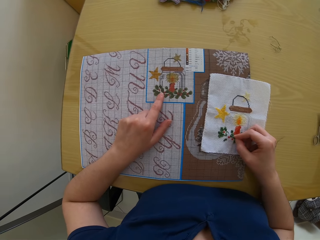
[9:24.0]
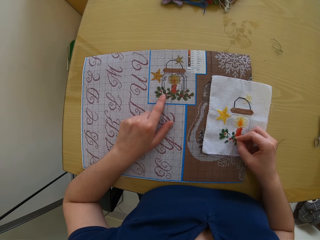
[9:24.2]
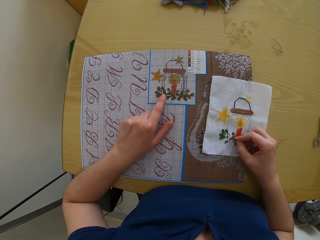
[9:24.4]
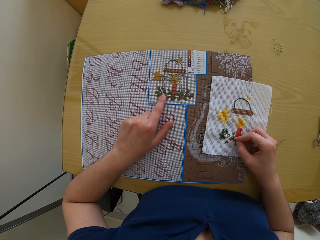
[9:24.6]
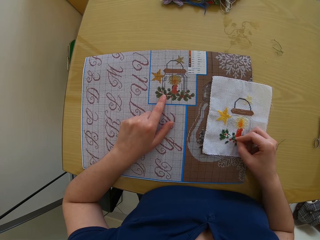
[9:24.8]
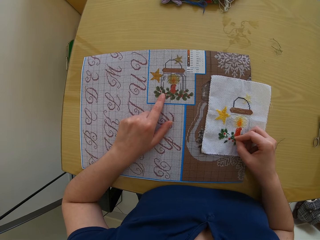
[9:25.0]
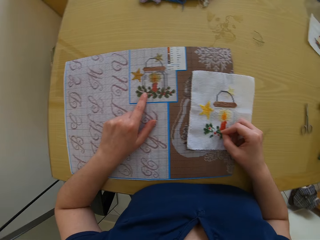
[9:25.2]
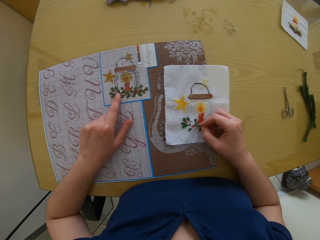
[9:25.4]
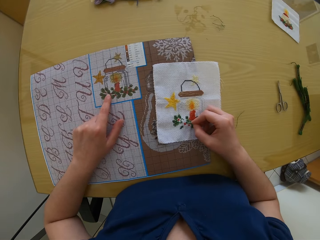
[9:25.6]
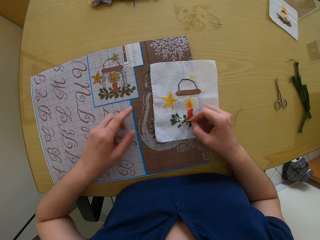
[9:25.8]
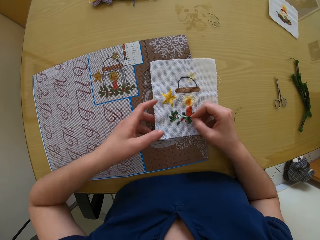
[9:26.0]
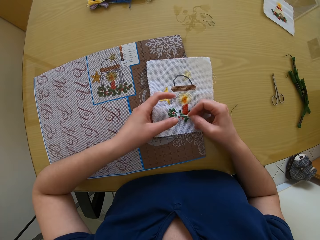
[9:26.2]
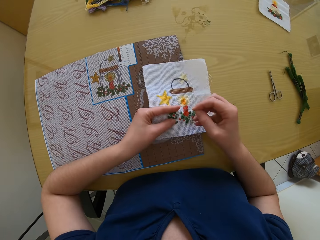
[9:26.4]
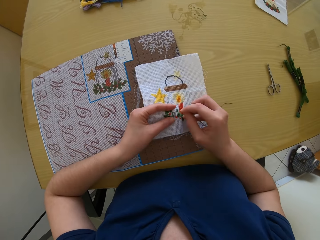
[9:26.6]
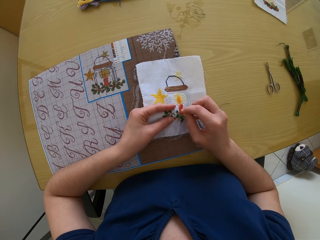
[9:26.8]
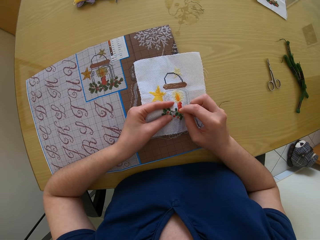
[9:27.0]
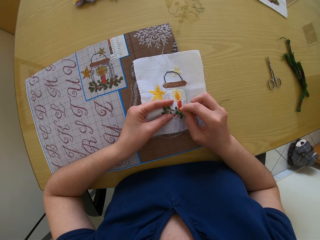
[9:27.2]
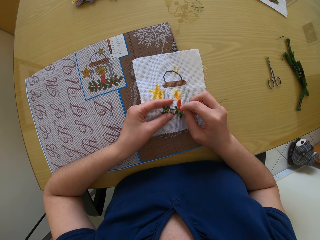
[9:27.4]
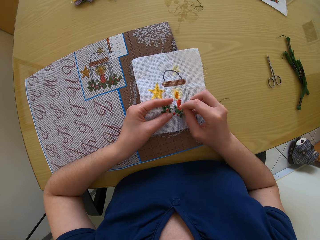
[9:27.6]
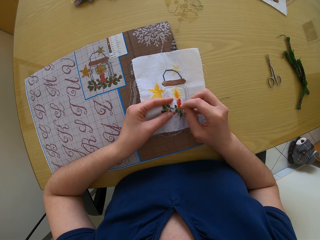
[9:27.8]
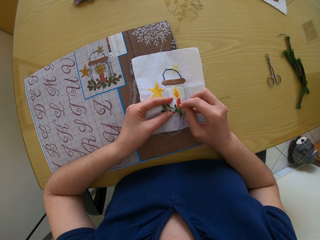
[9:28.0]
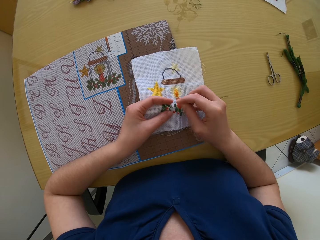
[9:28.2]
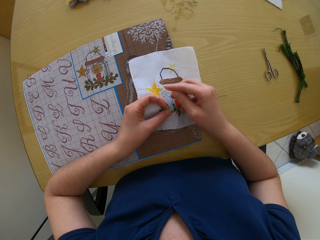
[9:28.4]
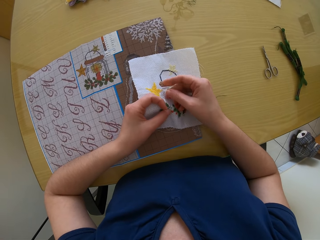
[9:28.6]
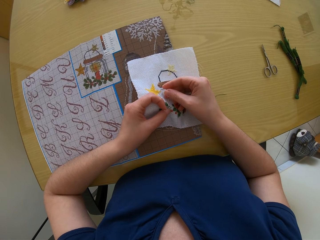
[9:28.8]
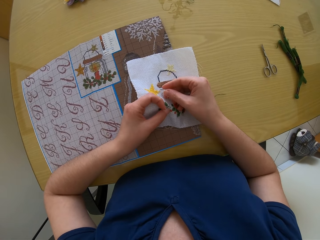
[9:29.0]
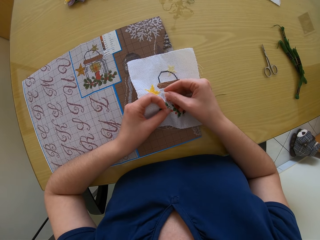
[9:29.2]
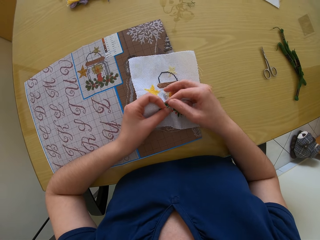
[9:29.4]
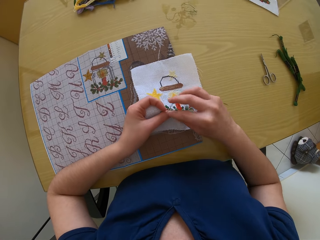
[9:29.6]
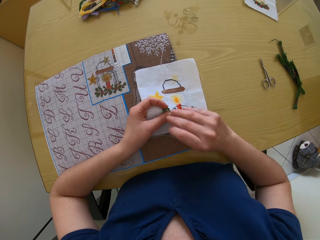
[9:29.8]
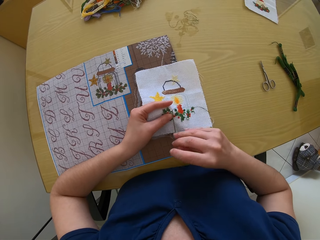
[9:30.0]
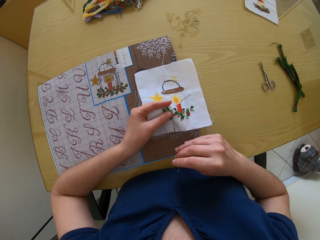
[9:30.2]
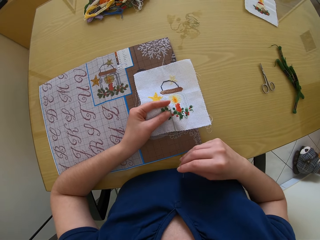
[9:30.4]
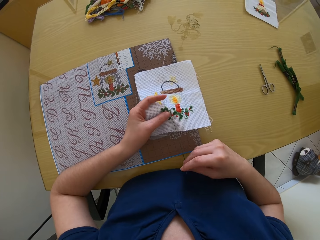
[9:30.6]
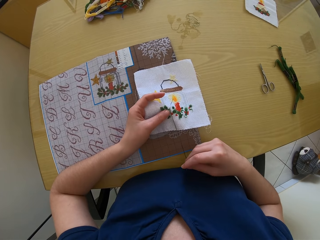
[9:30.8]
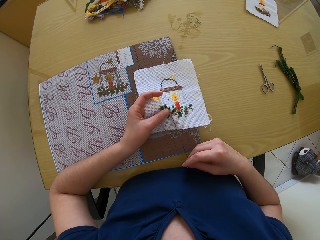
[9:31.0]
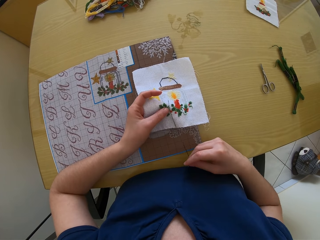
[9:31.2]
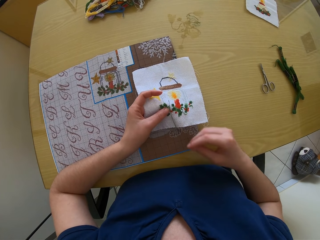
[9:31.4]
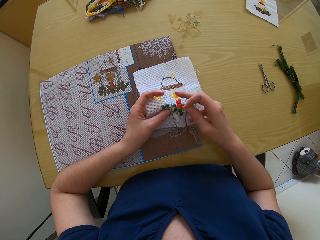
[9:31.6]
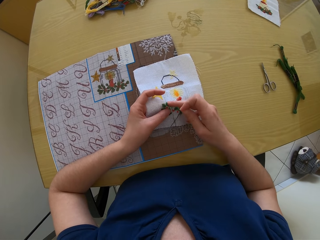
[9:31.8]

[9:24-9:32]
The camera wearer picks up the fabric on the piece of pattern with her left hand. She embroiders the fabric with the needle in her right hand.

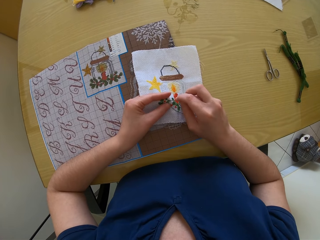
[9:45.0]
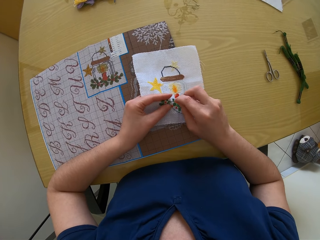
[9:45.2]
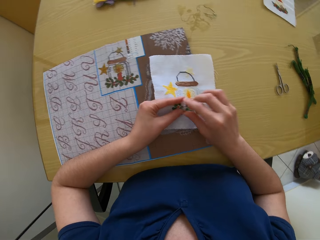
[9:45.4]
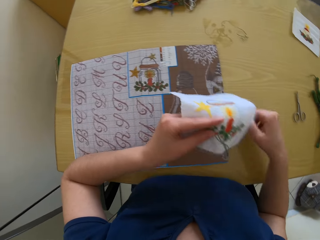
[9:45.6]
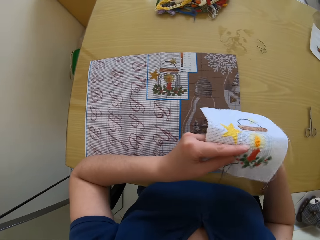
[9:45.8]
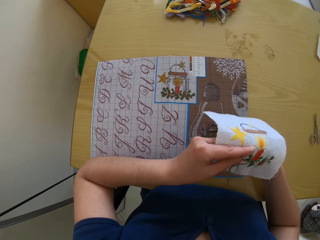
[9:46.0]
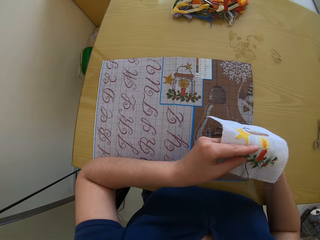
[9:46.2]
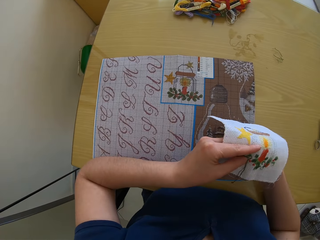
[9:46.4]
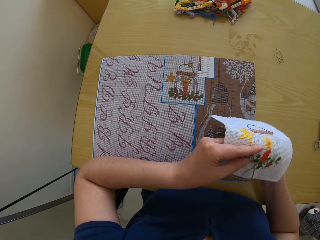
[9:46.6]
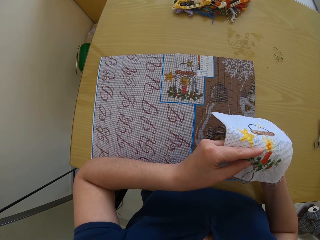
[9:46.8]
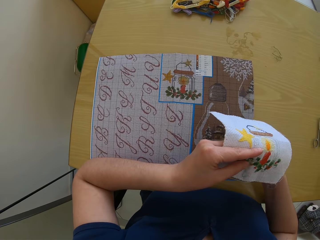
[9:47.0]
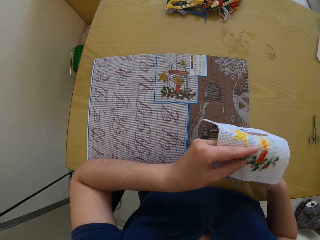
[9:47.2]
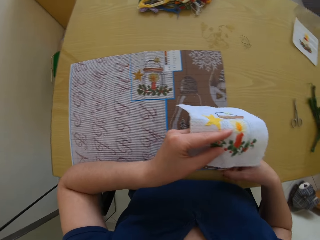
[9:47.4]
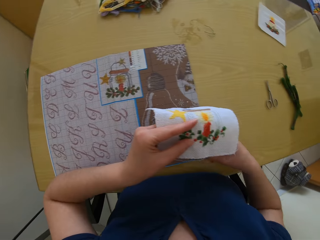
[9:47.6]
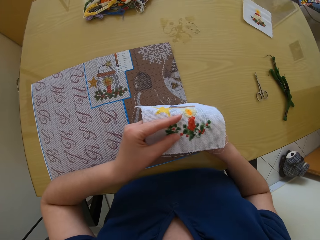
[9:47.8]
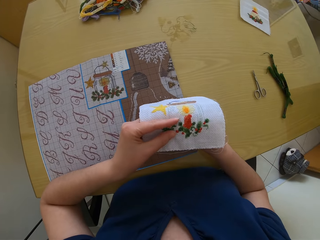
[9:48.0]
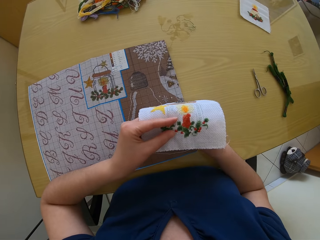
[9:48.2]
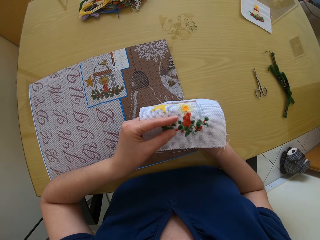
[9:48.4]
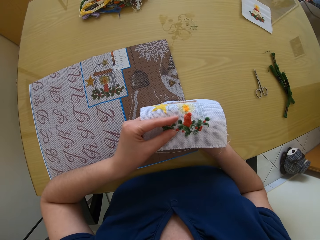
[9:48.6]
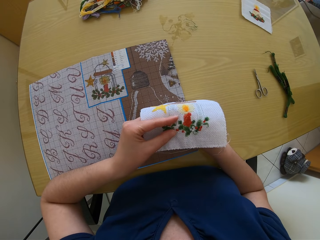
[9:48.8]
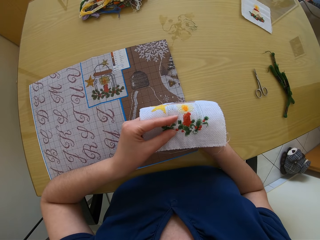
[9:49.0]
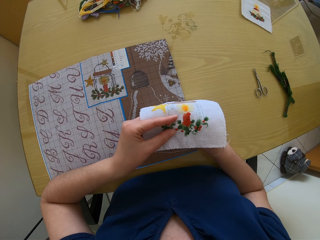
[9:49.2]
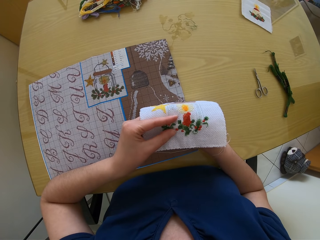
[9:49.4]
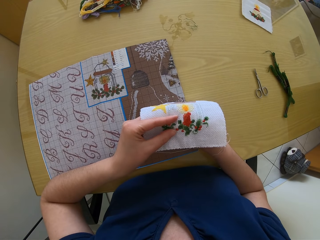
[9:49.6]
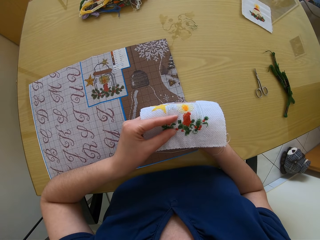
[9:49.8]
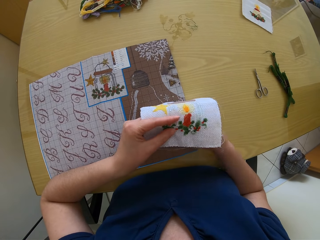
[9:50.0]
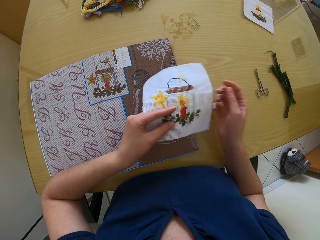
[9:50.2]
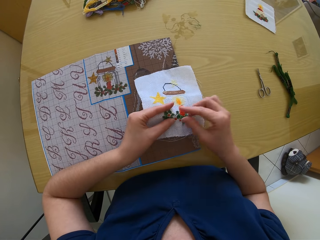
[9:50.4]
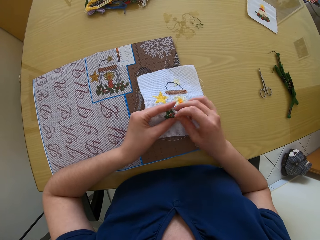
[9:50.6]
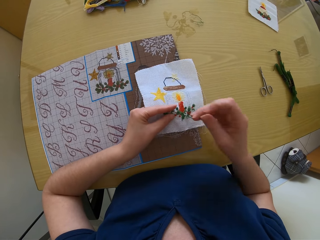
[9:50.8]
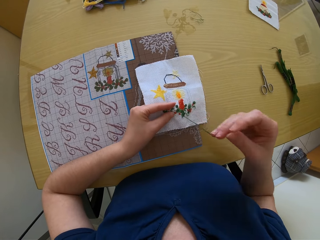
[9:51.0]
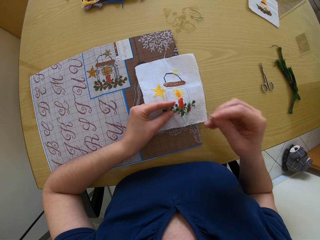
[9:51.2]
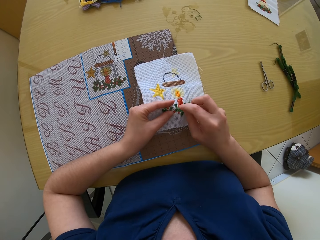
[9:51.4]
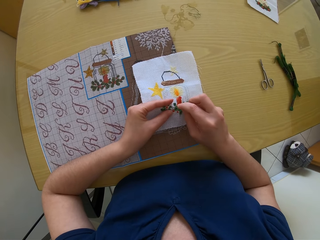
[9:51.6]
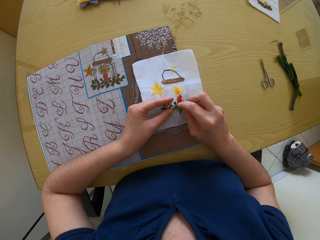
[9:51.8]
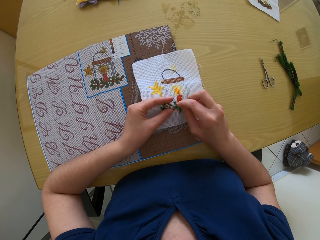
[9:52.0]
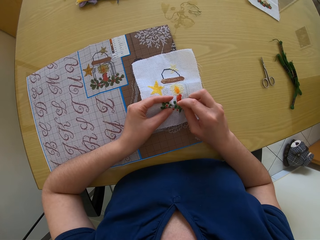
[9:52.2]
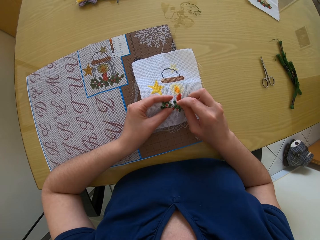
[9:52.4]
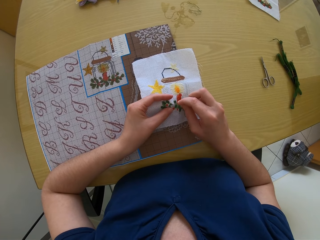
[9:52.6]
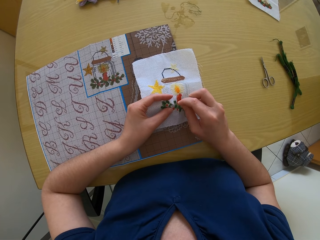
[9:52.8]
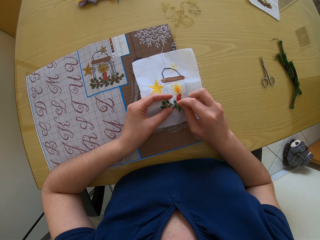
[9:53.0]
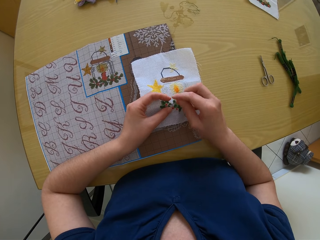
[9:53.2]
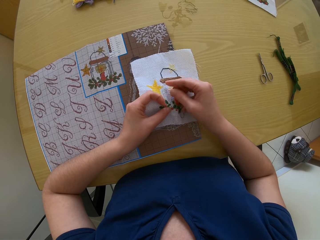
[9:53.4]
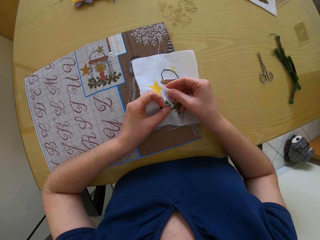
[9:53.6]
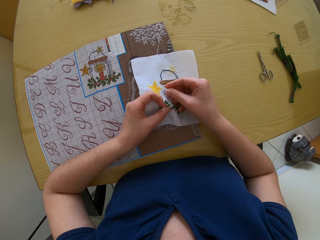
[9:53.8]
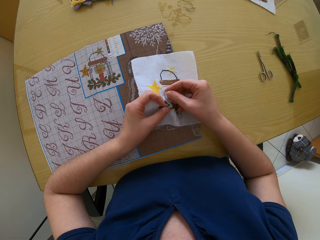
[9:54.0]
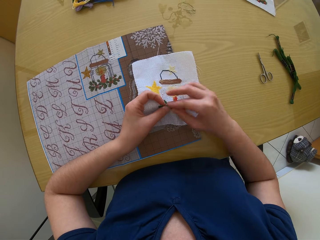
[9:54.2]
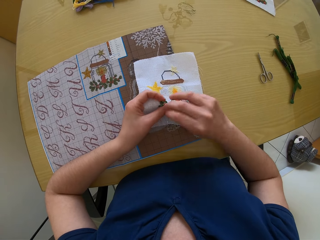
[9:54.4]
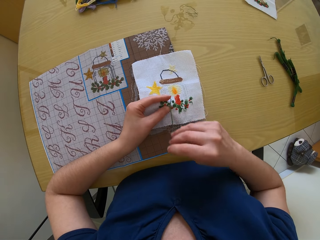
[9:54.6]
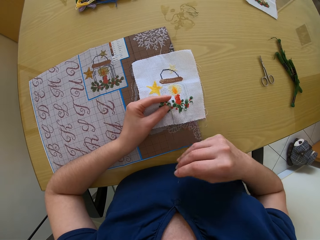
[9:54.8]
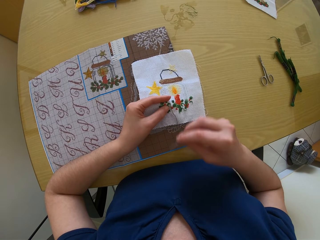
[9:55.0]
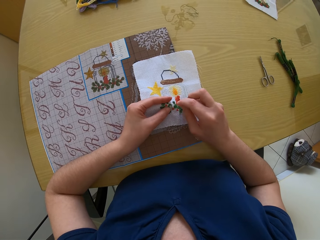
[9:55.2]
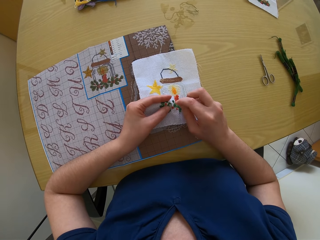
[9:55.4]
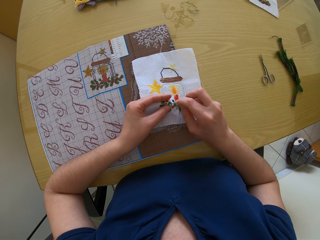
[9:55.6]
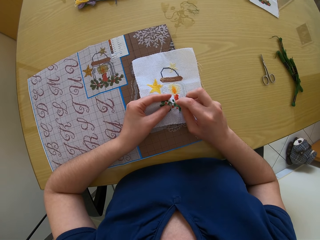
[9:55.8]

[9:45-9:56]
The camera wearer pulls the thread from the lower part. They sew the cloth with the needle.

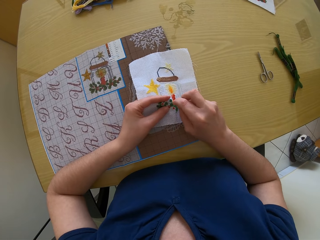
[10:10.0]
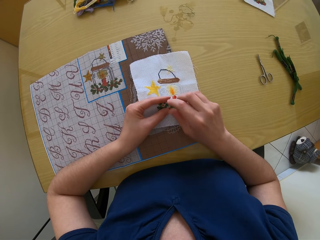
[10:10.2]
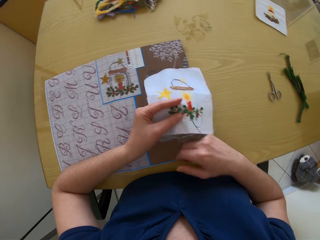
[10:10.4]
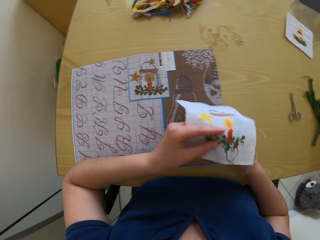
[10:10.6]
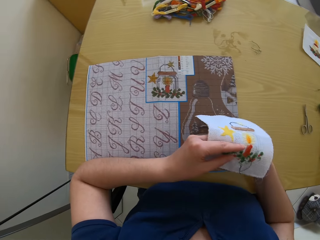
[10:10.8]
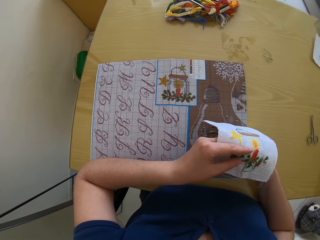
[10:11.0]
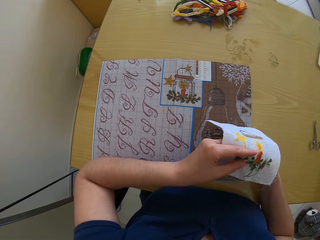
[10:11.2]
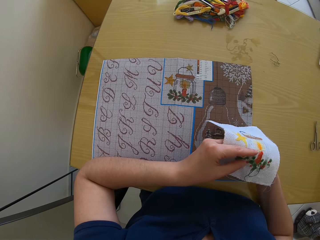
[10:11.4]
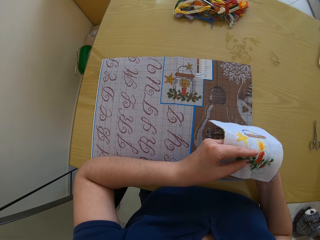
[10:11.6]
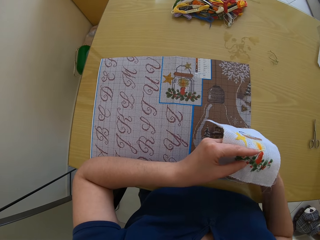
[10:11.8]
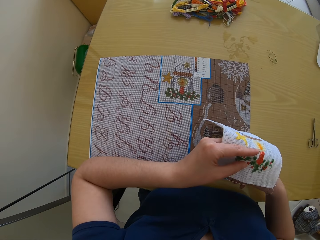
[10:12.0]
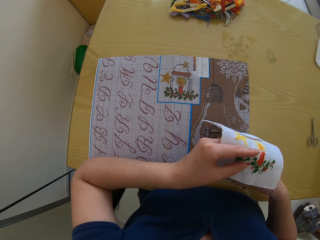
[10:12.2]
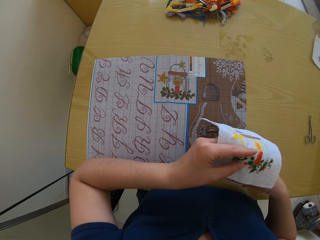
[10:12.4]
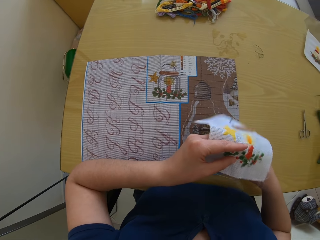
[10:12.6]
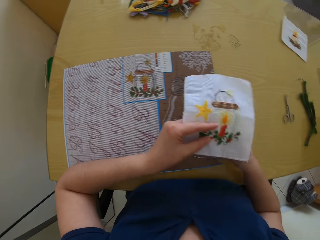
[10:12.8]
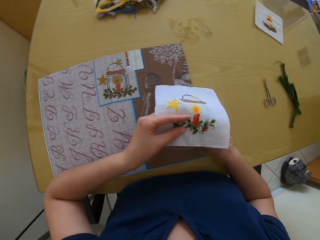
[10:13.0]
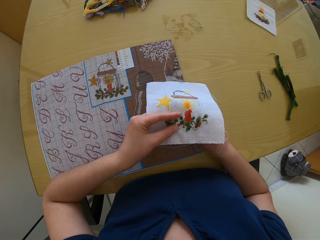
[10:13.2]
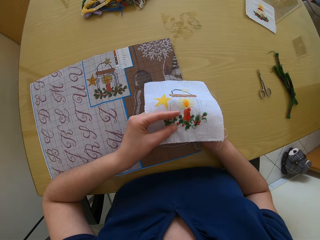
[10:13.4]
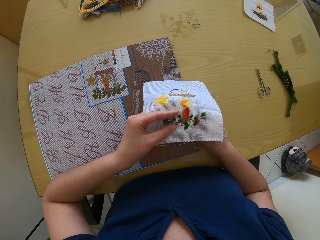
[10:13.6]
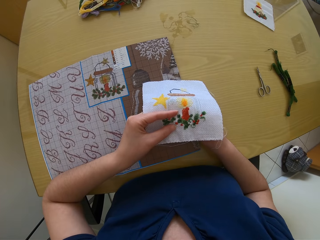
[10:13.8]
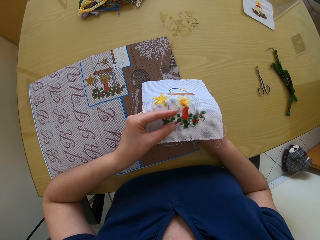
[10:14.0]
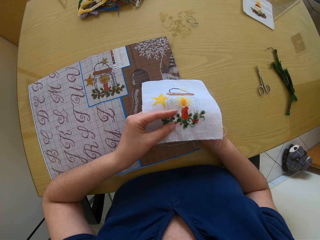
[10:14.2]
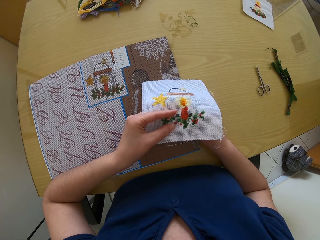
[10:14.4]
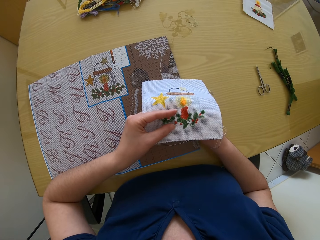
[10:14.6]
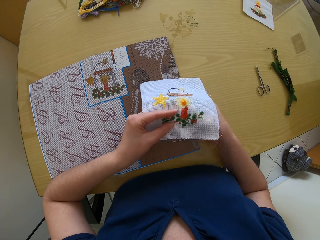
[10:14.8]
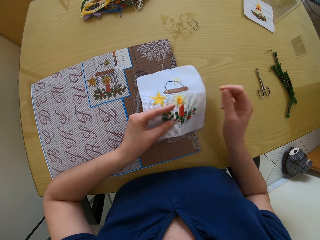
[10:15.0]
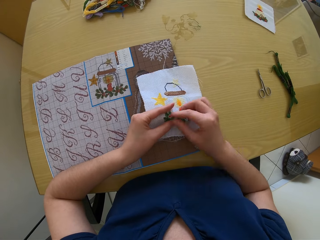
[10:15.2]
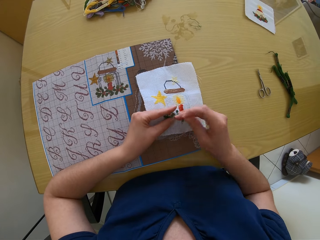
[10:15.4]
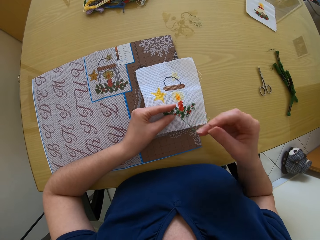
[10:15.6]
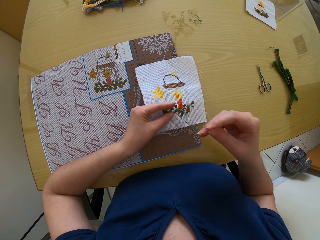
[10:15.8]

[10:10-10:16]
The camera wearer pulls the thread from the lower part.
